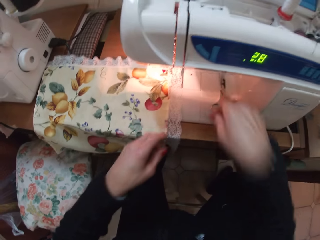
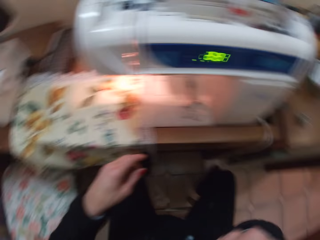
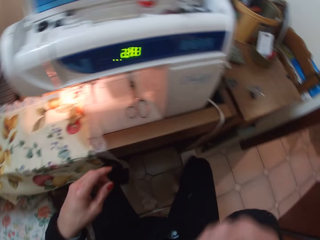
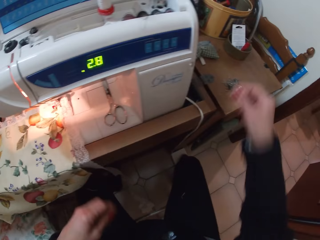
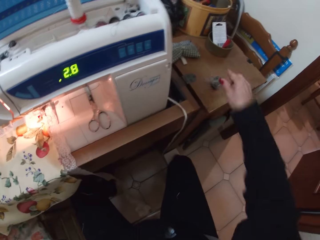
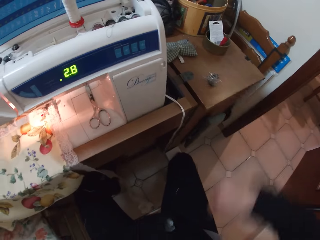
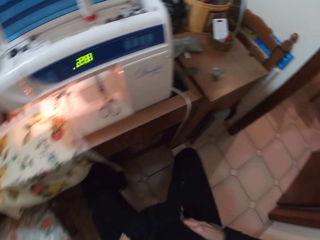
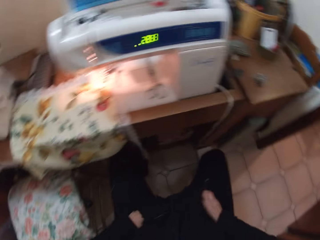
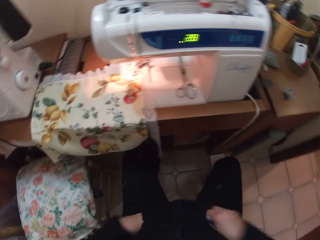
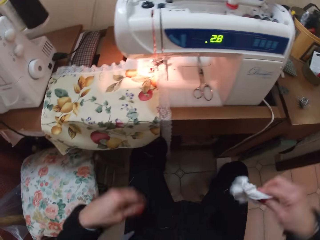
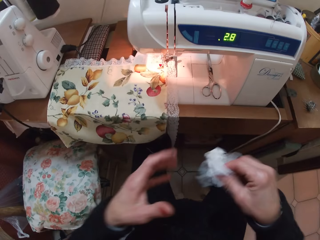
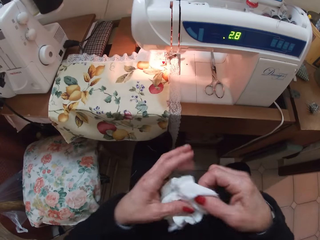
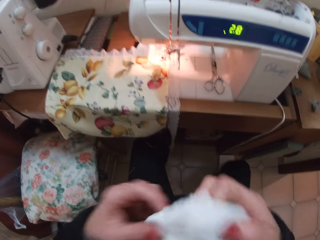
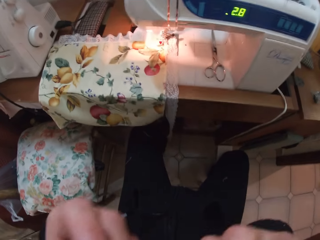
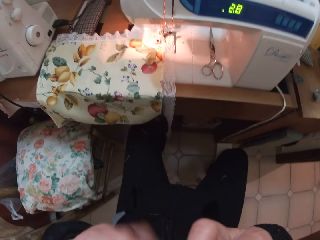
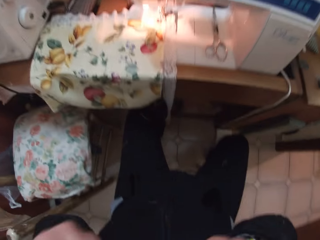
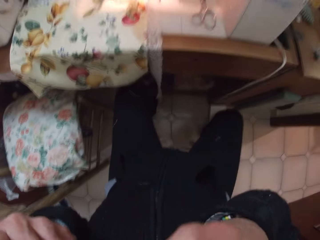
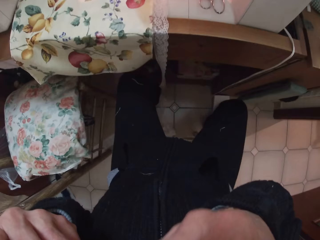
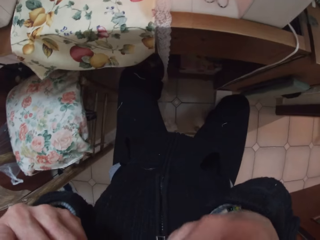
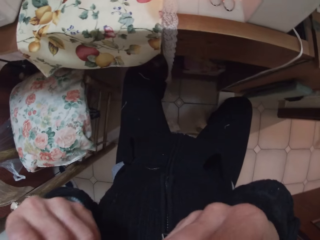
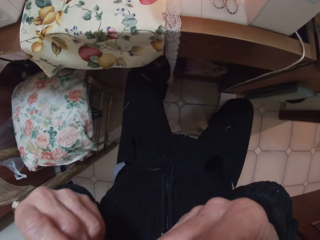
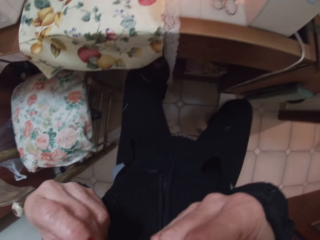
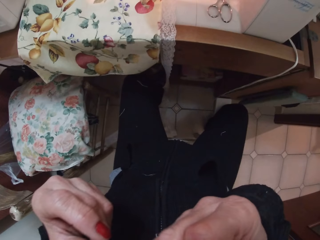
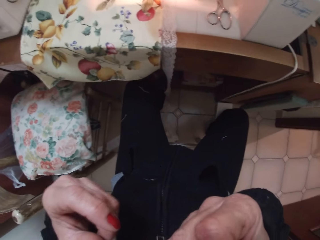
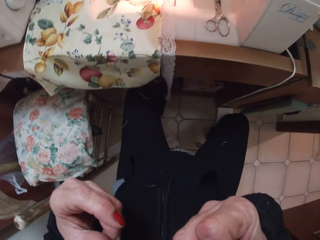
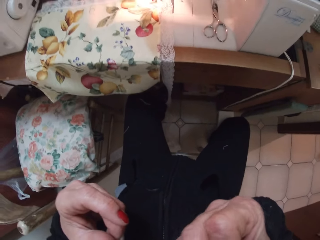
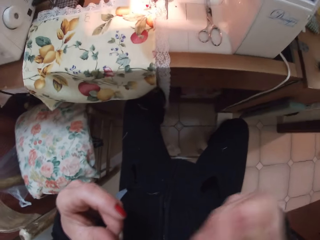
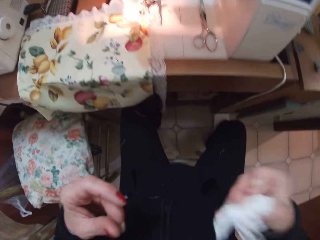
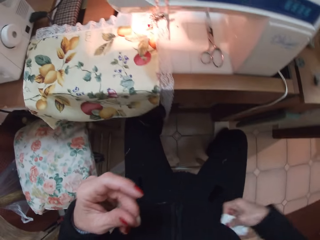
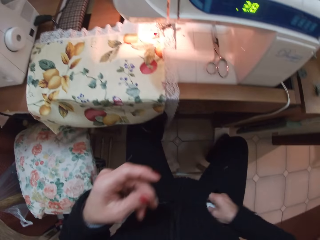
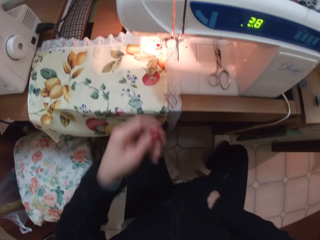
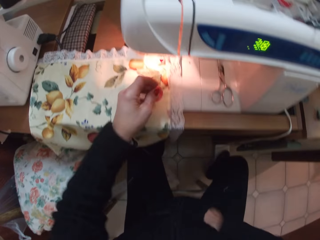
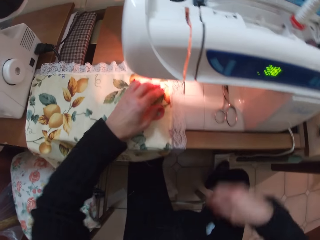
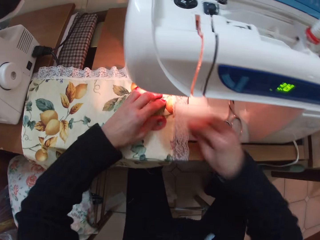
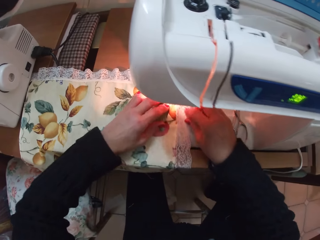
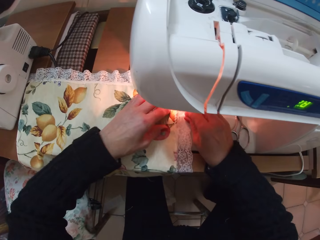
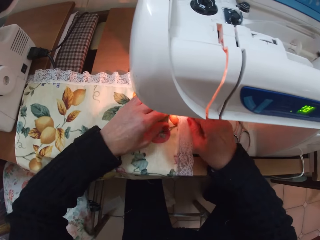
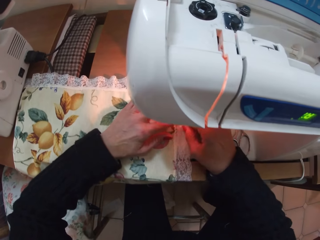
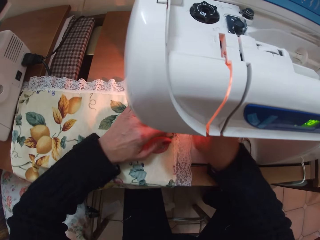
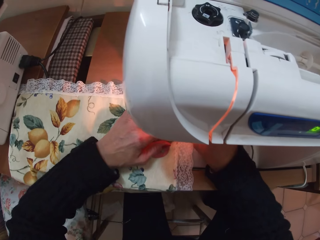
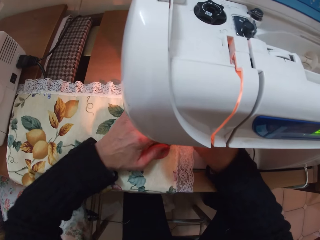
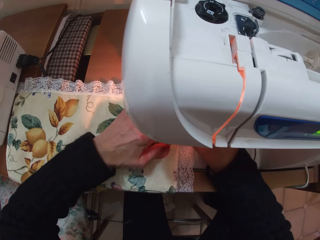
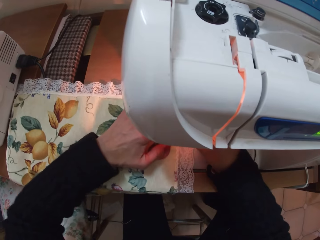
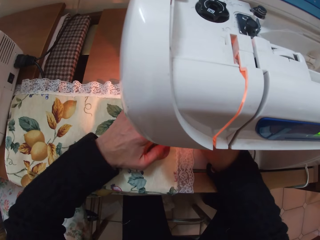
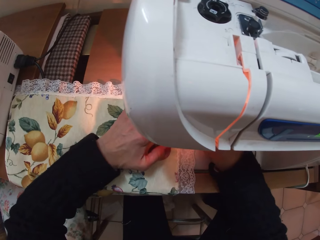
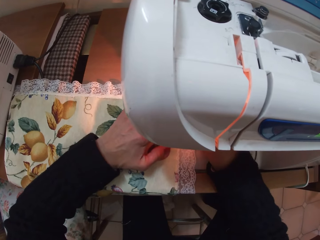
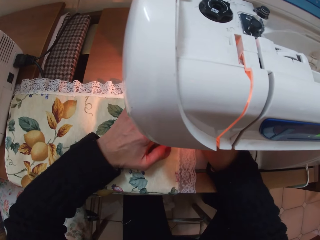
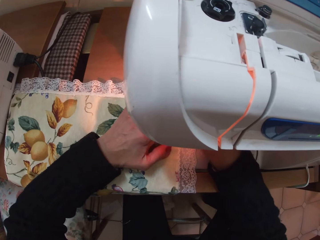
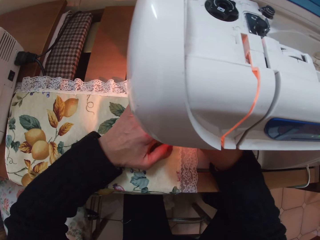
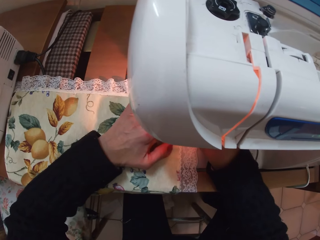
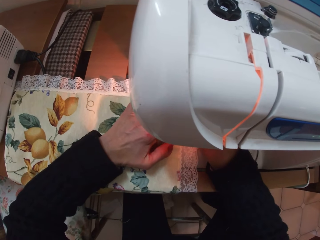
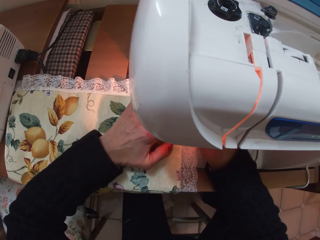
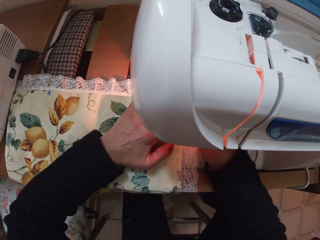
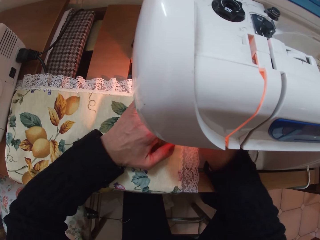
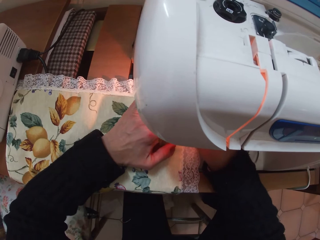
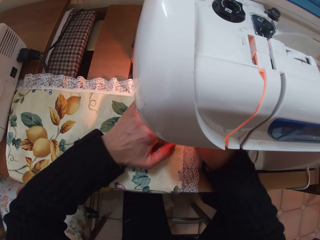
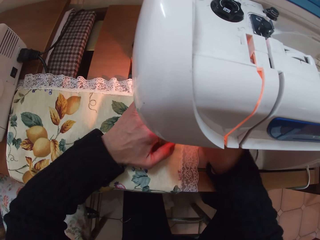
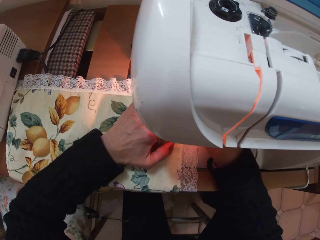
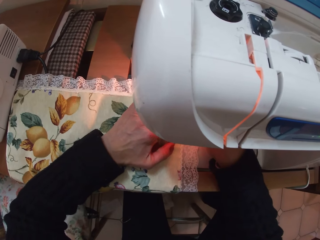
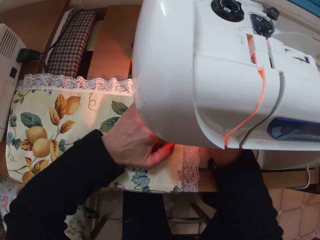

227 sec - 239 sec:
The camera wearer drops the pair of scissors under the electric sewing machine. She takes her hand to her face. She puts a pin on the table. She puts her hands in her pockets. She brings out a handkerchief from her pocket with her right hand. She wipes her nose with the handkerchief. She puts the handkerchief back in her pocket. She puts her hands on the cloth under the electric sewing machine. She puts the lace and the piece of cloth in place under the electric sewing machine.

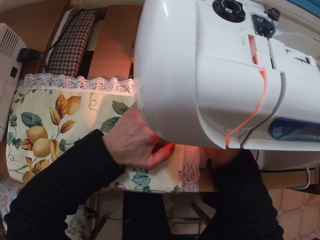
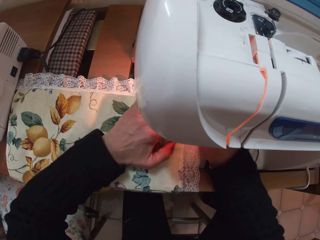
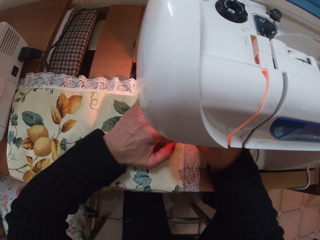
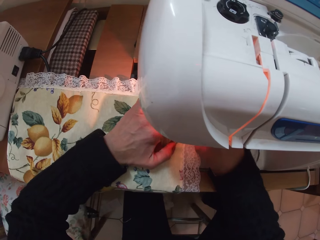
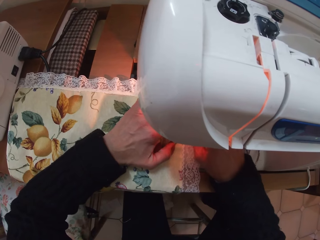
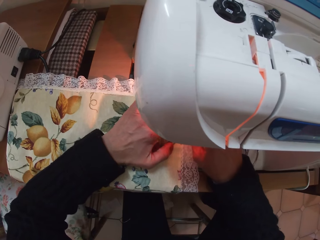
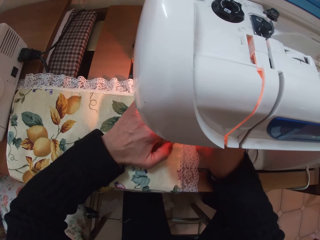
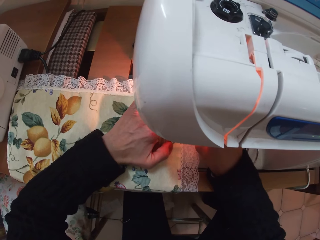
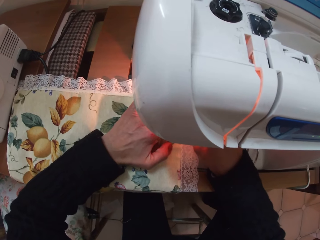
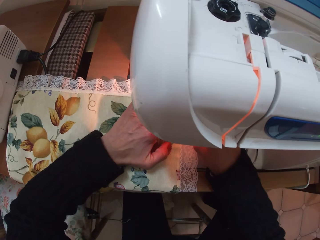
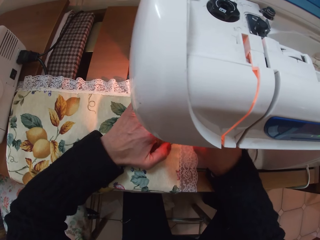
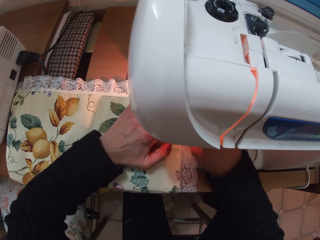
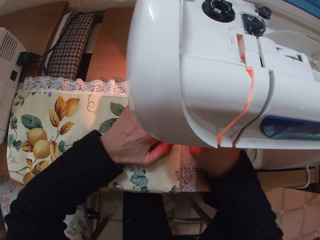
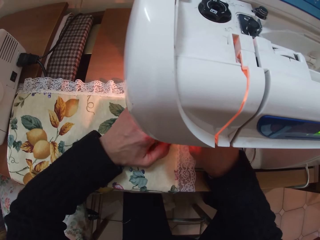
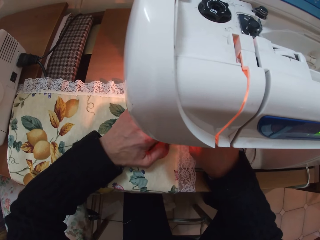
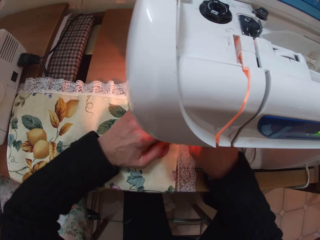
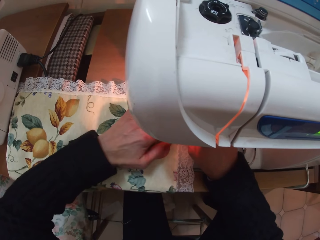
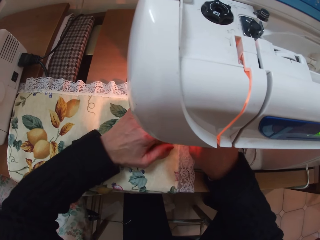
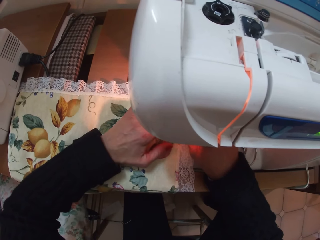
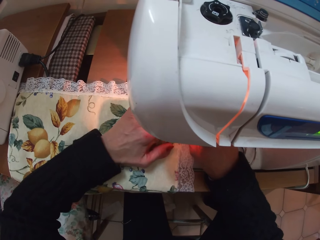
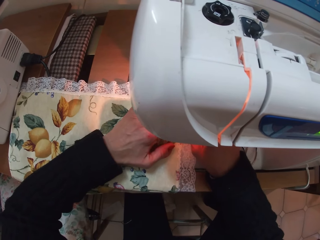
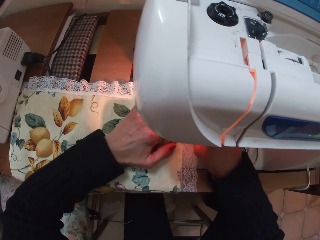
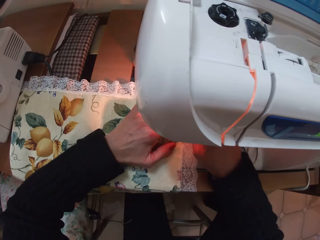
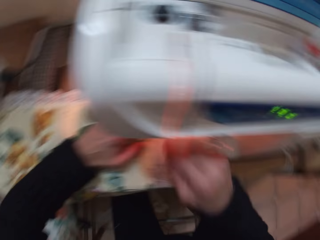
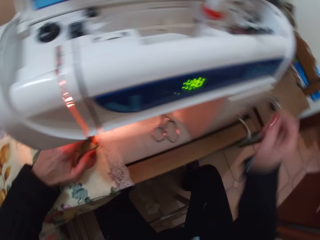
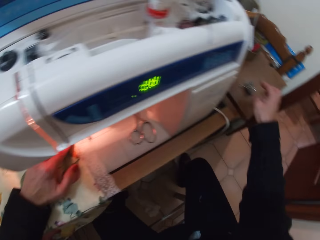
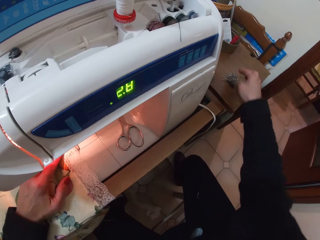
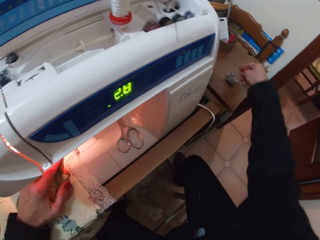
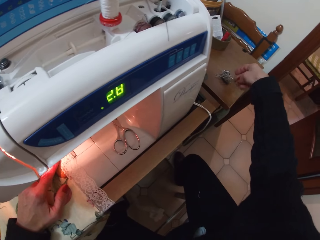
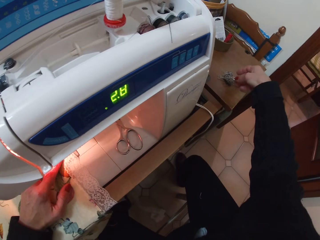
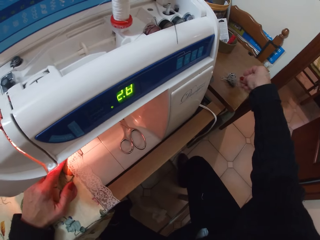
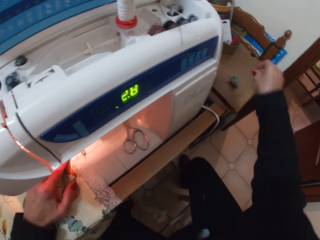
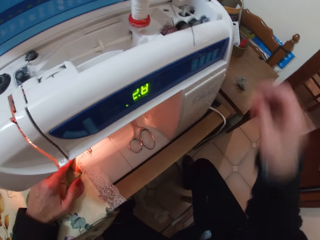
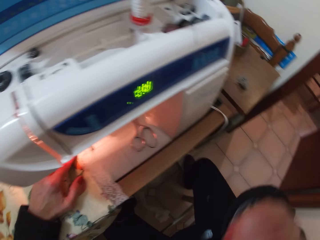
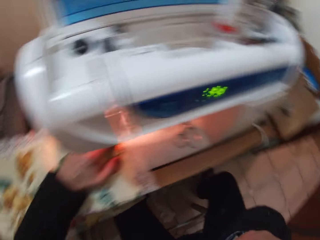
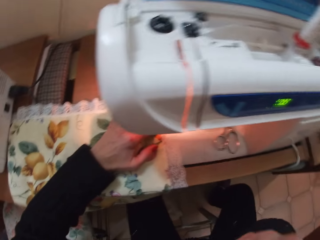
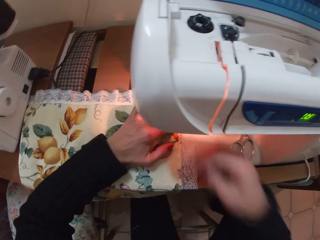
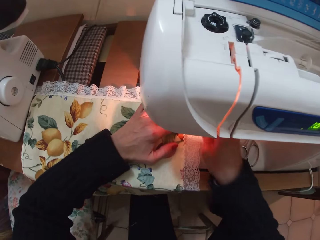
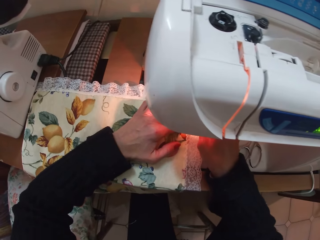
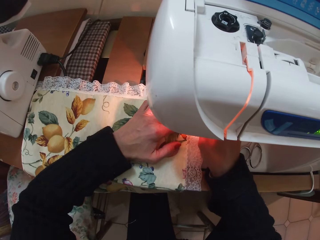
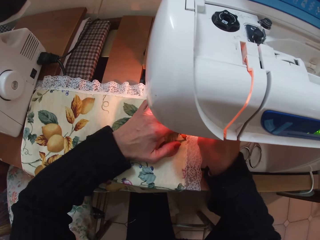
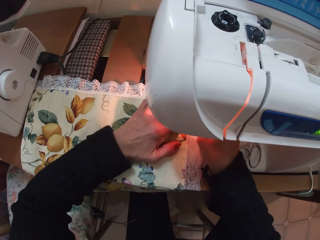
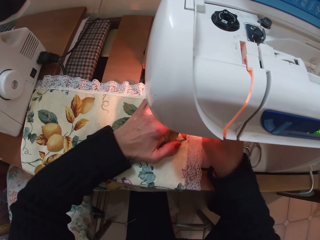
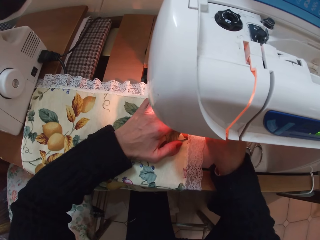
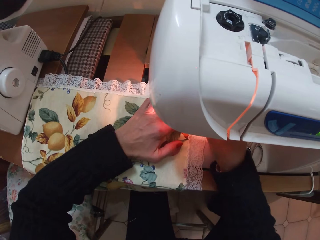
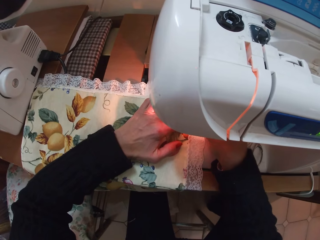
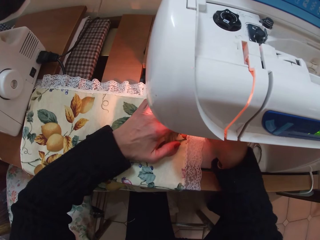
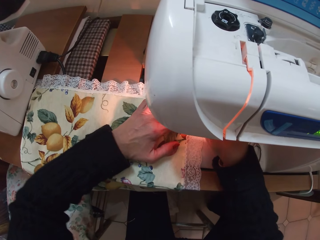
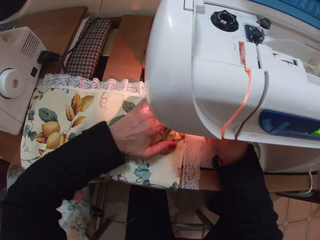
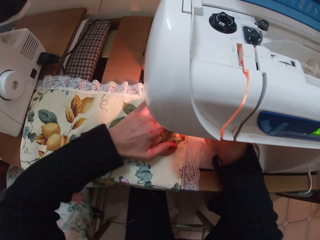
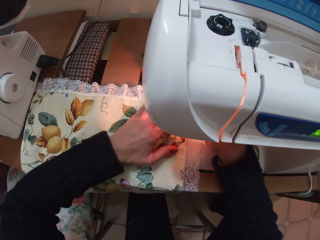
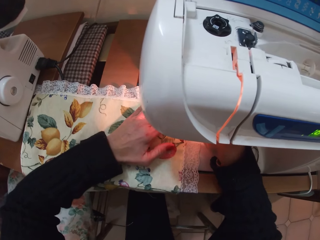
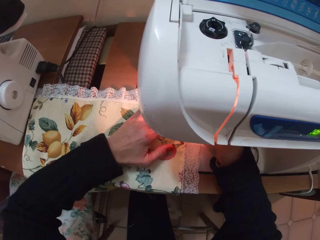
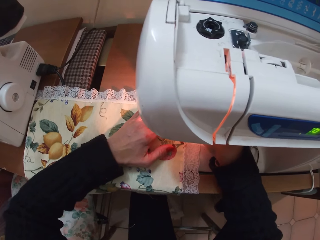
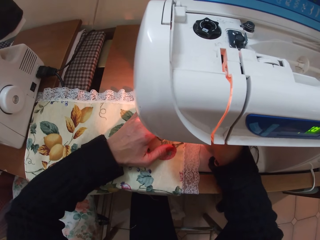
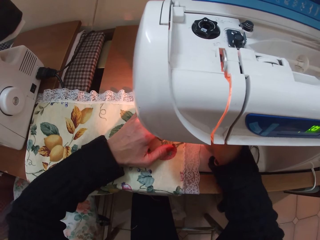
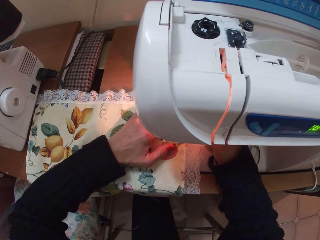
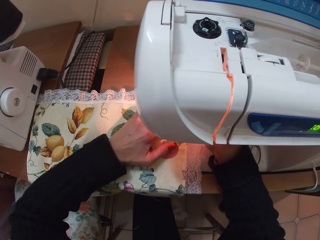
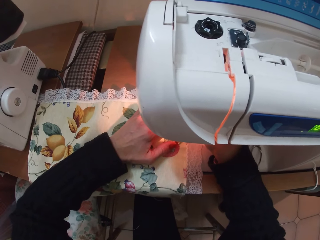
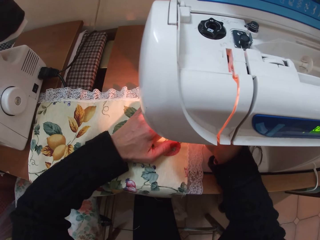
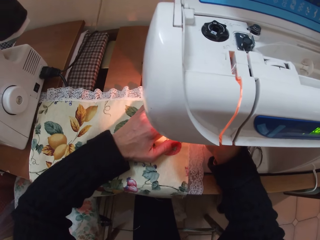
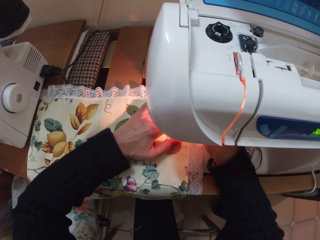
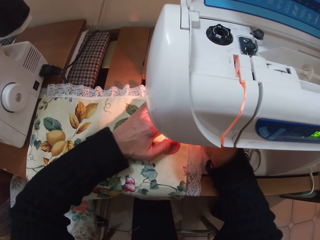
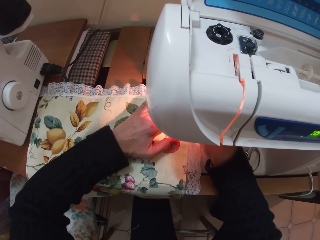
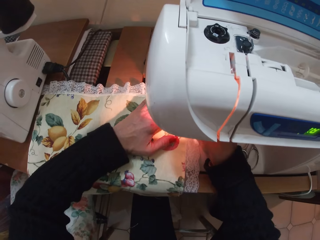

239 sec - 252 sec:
The camera wearer picks up a pin with her right hand. She puts the pin in her mouth with her right hand. She puts her right hand under the electric sewing machine. She puts the lace and the piece of cloth in place. She sews the clothes together.
